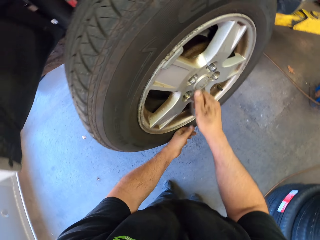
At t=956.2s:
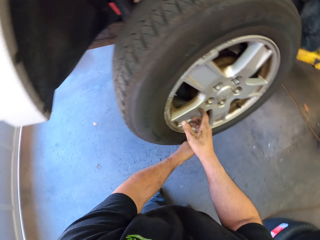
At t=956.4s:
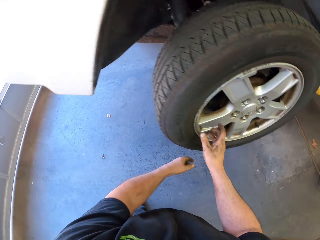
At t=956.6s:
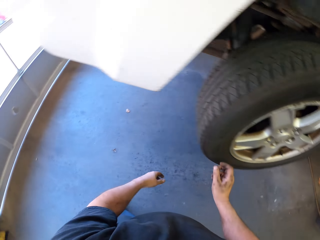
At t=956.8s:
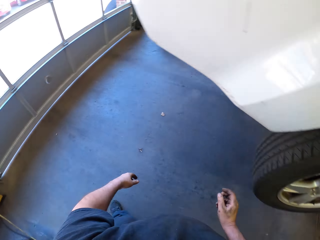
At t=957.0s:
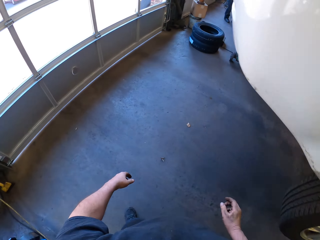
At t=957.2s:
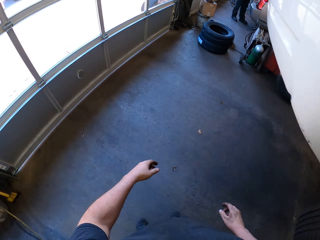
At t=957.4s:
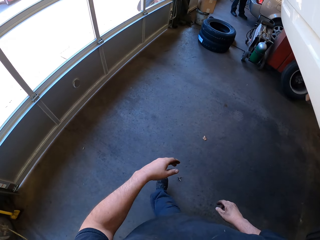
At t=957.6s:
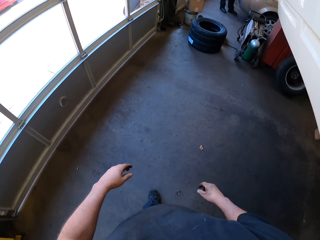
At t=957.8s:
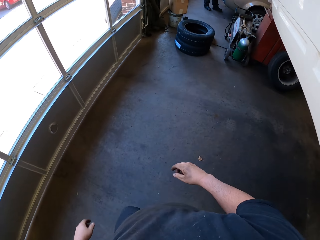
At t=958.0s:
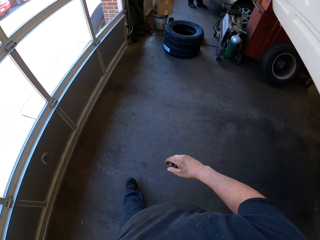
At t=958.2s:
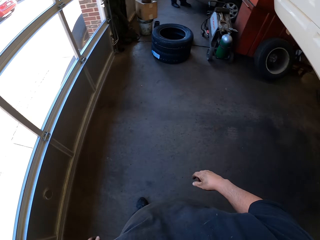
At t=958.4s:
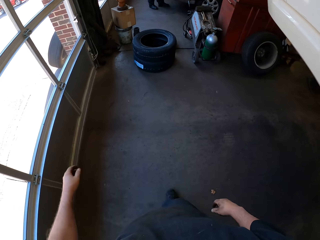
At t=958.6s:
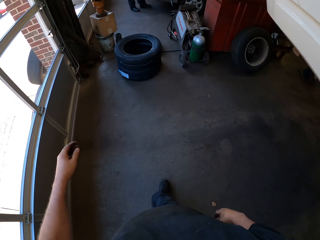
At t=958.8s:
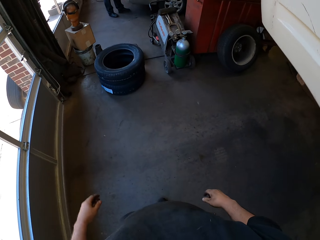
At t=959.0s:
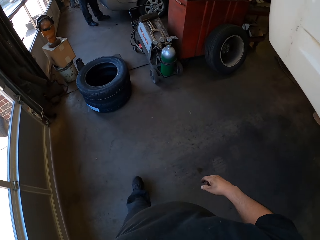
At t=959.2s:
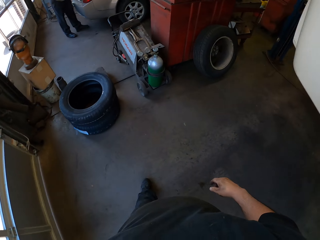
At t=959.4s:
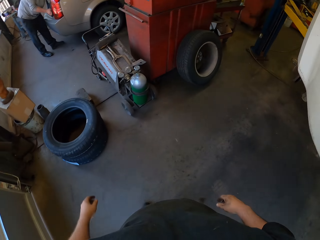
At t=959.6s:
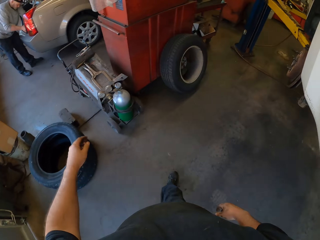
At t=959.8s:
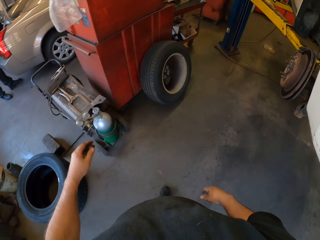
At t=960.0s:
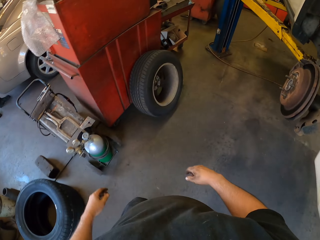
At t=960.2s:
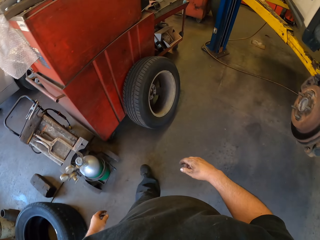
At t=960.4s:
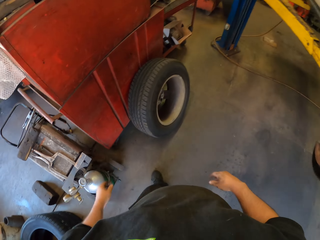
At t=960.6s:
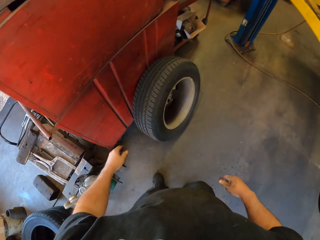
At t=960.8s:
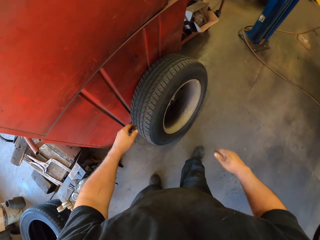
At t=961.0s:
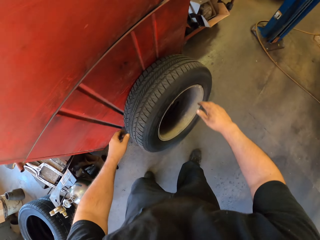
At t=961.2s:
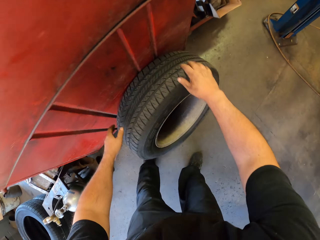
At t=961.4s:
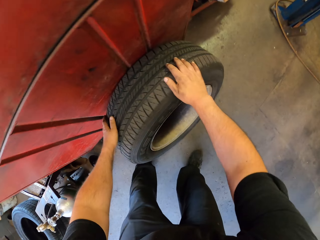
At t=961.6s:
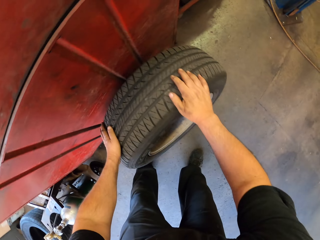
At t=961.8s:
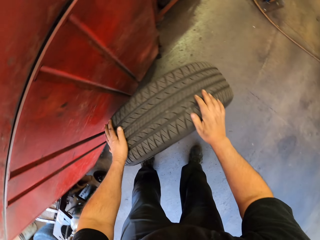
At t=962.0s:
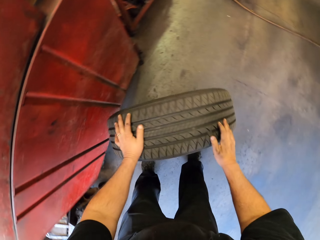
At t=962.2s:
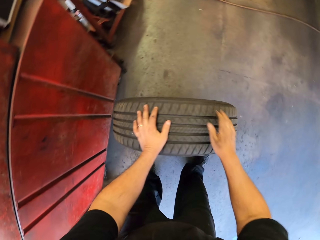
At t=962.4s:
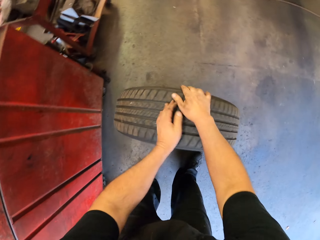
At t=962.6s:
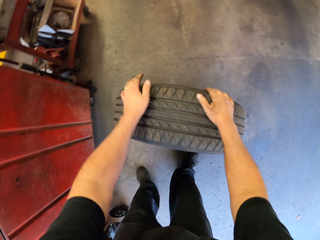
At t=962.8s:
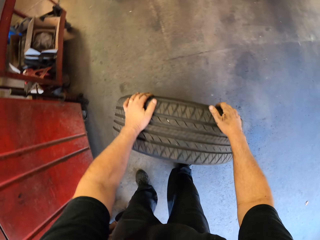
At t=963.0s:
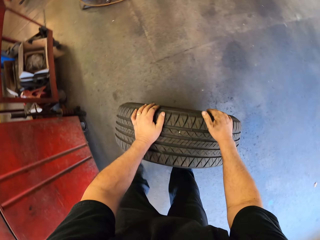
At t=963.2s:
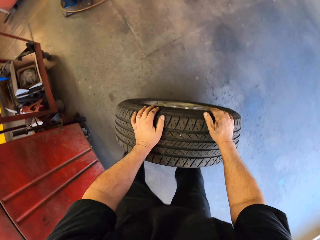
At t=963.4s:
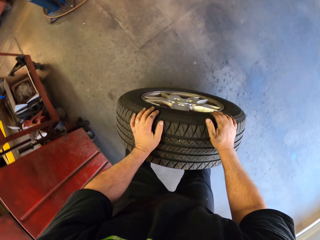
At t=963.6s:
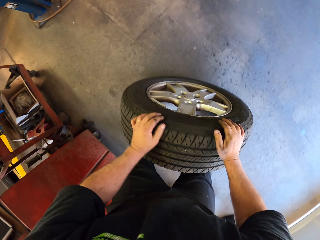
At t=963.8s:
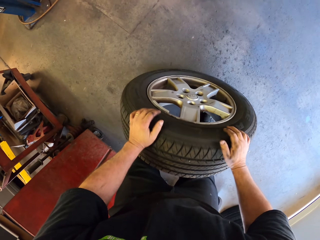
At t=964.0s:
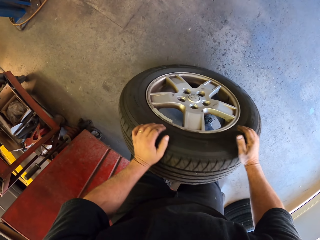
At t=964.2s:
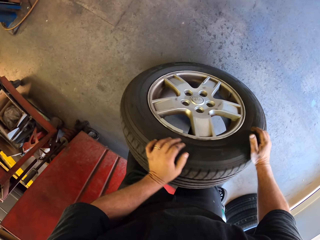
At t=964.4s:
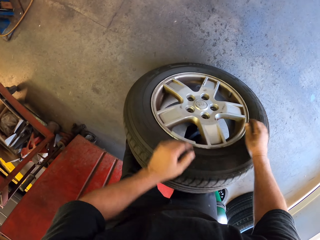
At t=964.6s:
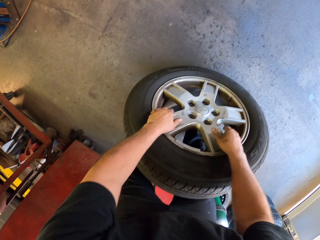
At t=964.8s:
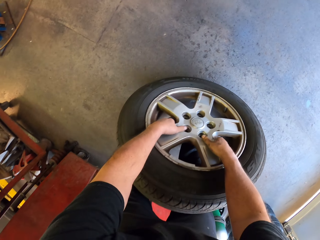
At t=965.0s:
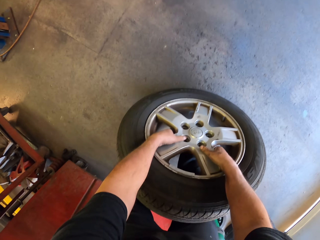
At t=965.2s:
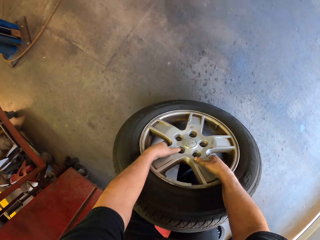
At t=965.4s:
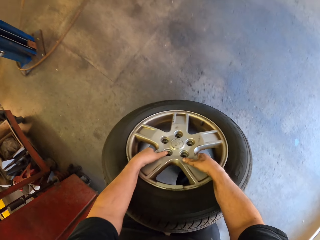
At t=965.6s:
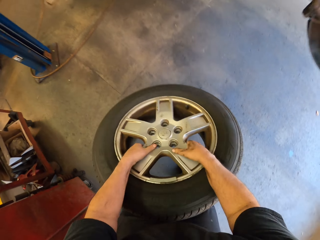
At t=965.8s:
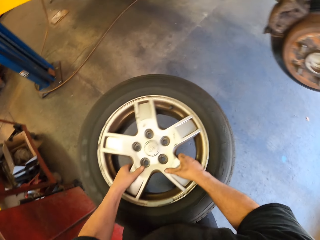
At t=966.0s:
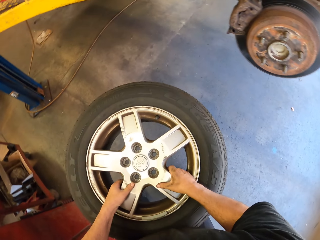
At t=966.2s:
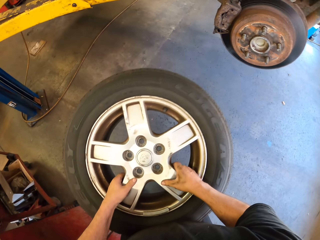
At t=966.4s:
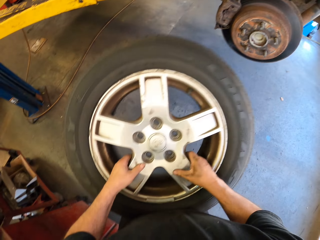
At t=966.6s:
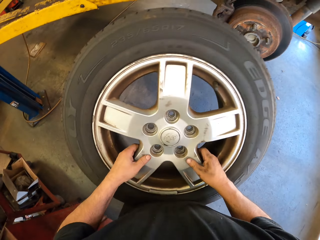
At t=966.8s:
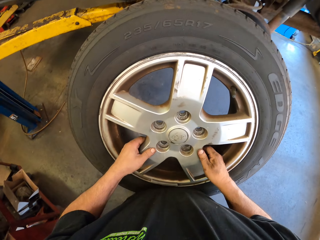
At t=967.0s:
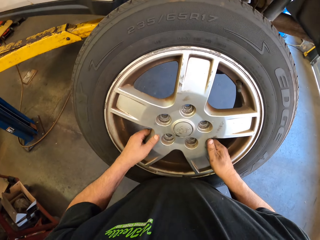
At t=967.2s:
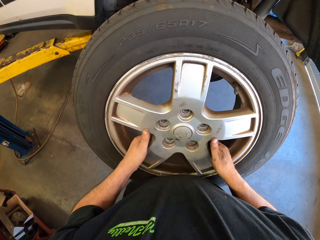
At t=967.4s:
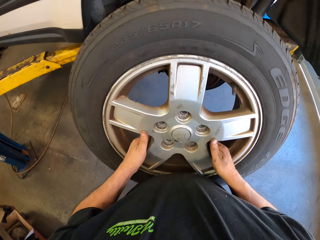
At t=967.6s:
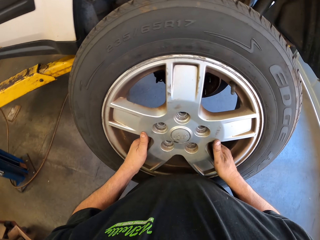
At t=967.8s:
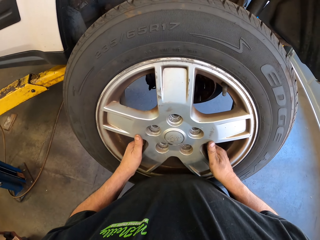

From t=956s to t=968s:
The camera wearer moves around the room. They walk right. They pull a tire, move the tire, and pick up the tire.

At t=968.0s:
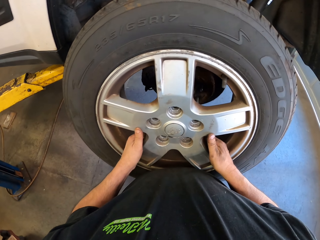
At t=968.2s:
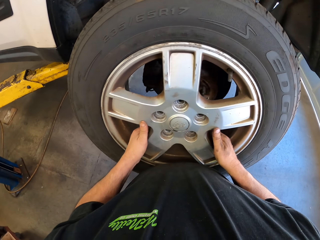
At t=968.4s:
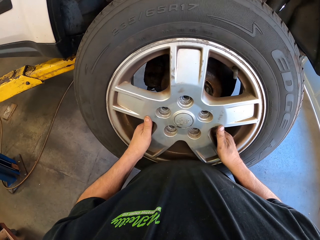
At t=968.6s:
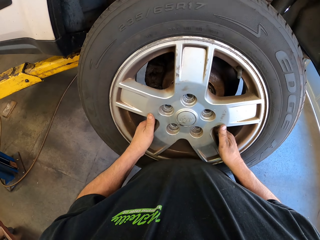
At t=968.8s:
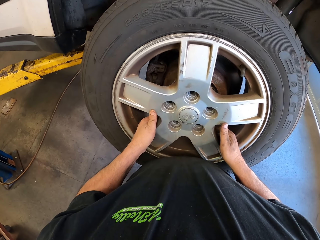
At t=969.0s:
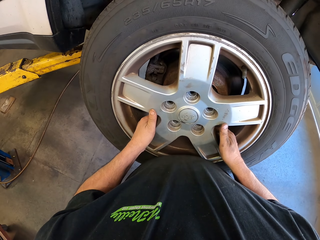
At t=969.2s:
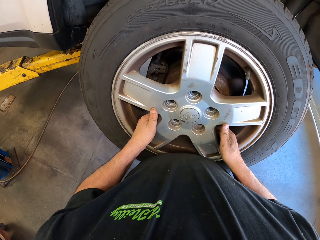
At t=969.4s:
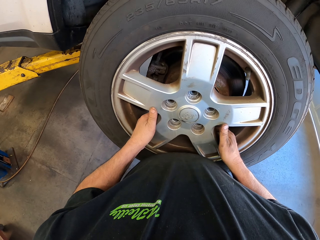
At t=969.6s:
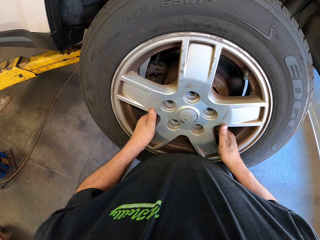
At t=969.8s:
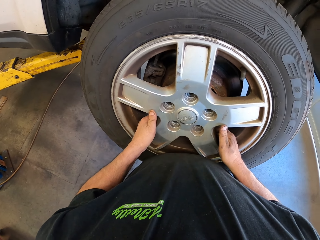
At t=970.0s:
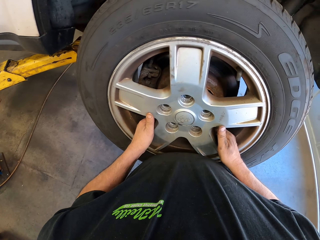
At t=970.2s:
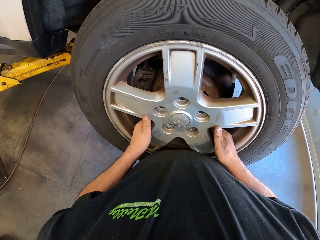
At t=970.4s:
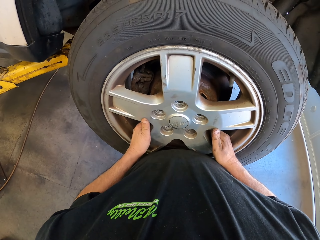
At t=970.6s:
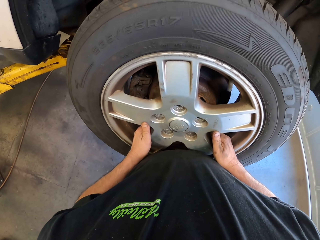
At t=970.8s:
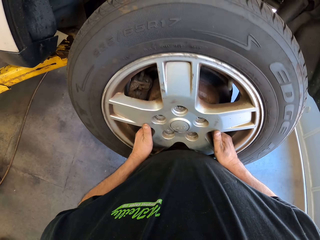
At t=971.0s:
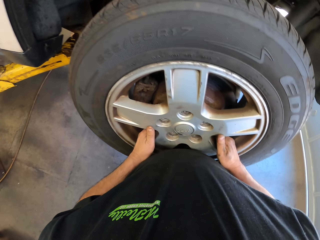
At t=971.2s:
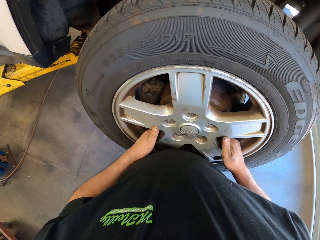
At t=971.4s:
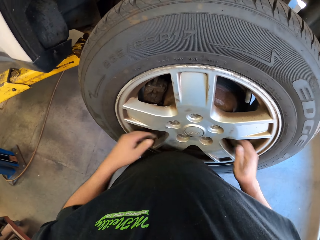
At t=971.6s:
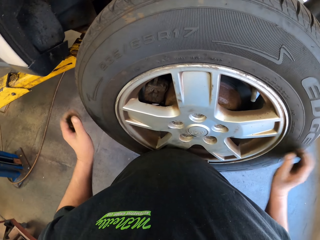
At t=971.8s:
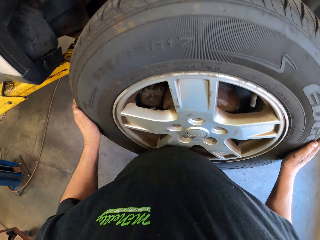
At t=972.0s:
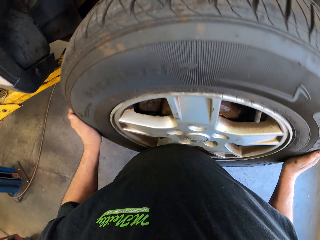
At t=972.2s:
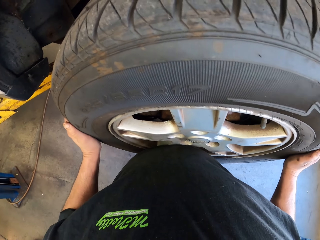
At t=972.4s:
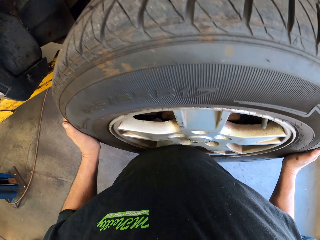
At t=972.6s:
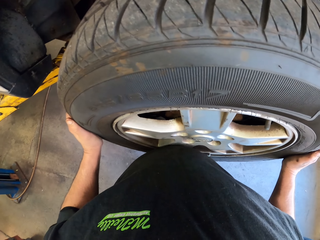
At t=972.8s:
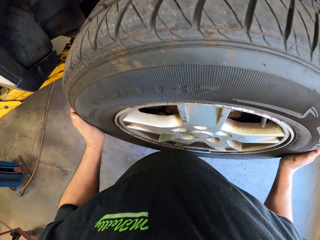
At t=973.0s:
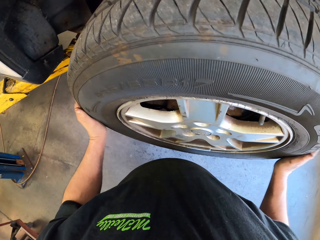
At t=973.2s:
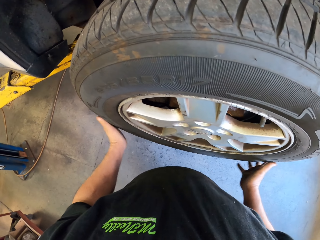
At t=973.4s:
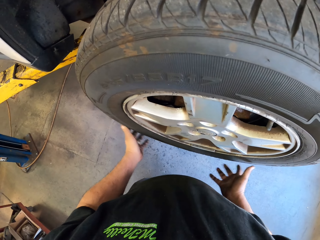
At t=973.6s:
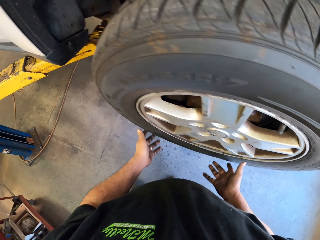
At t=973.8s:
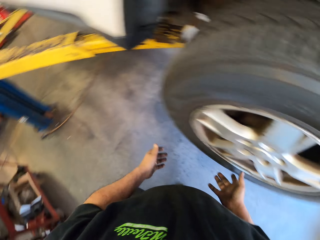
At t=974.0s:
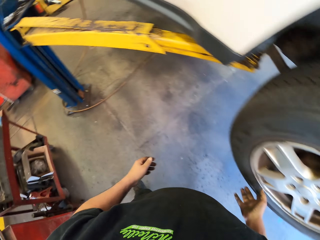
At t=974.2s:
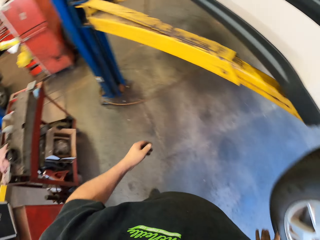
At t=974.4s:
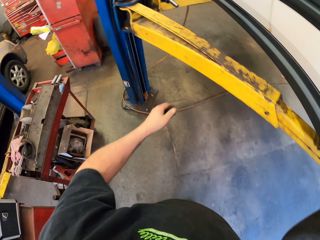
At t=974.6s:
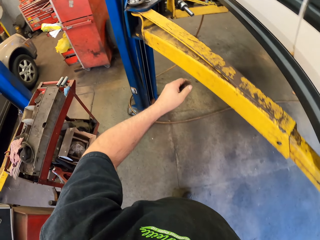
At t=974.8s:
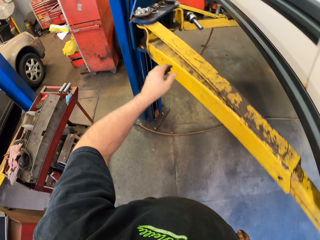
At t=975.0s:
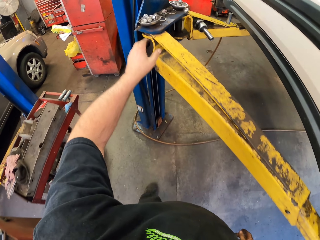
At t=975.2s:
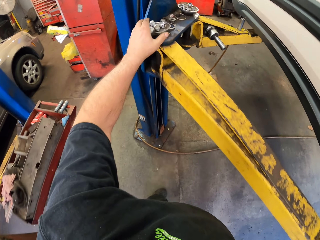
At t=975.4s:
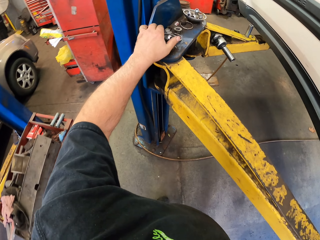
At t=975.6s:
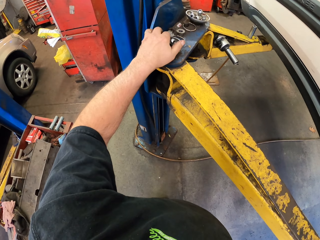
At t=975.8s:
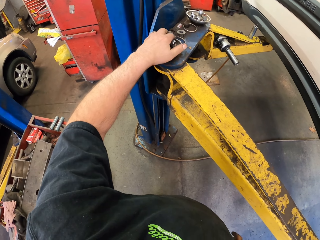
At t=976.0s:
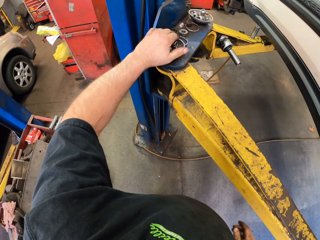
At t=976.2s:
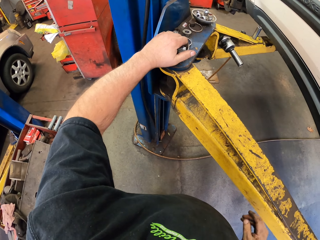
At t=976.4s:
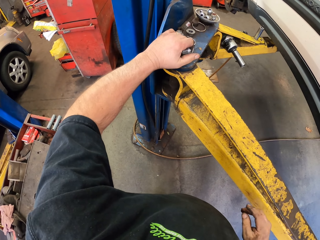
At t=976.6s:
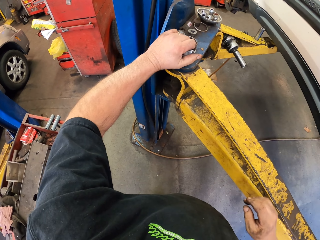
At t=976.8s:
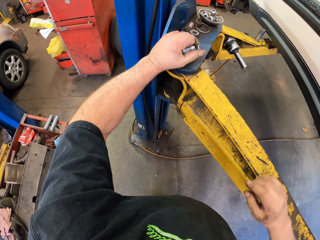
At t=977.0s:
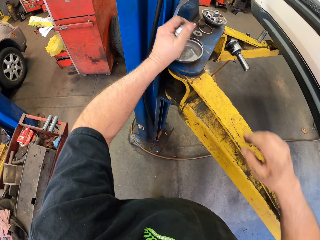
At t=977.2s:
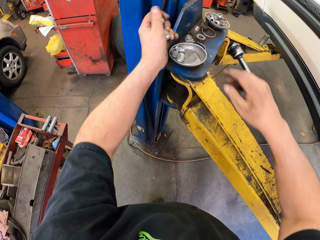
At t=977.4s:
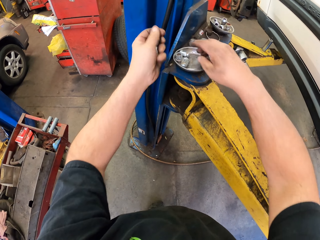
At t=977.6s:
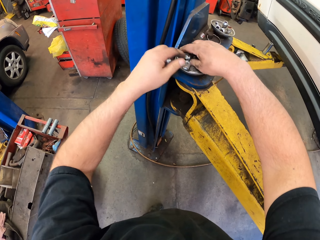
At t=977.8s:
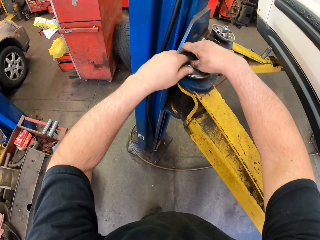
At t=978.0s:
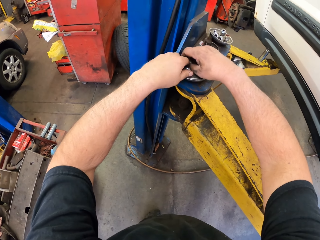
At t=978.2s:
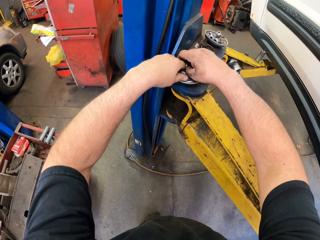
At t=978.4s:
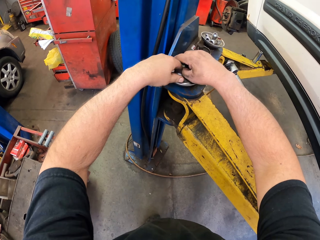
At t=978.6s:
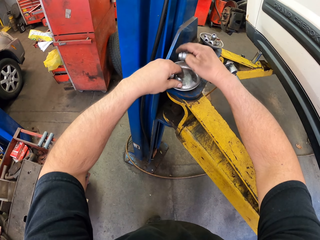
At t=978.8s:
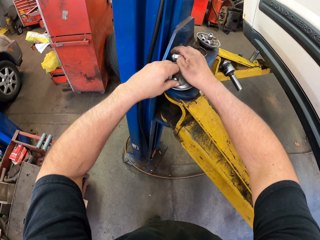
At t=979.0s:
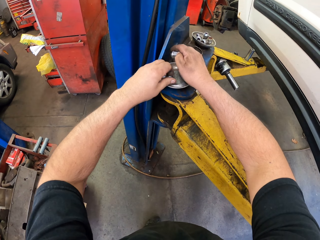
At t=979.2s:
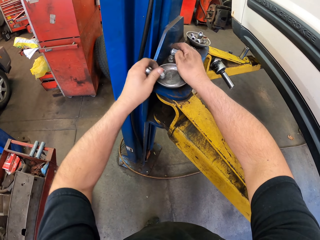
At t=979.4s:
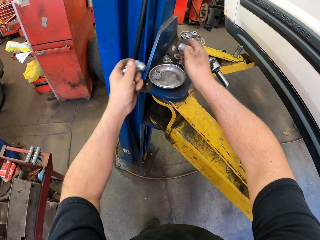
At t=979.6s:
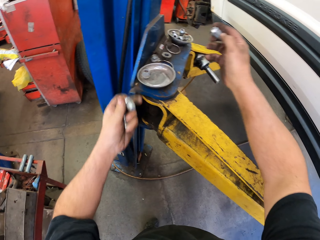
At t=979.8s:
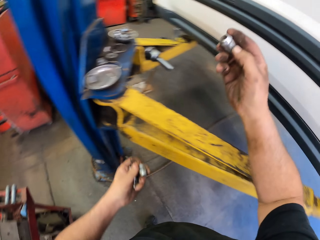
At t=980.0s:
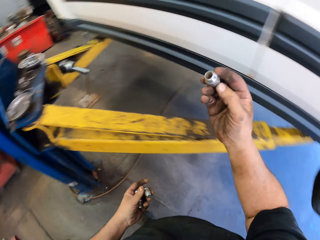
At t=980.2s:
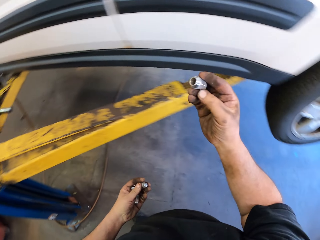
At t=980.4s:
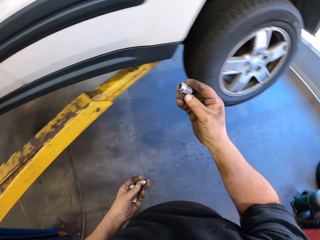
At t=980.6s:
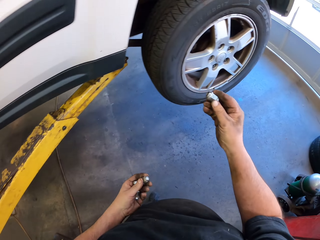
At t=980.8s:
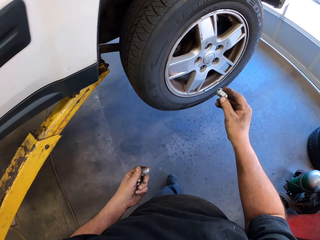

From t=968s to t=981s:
The camera wearer puts the tire on the wheel area. He fixes the tire on the wheel area. He aligns the tire with his hands. He picks up the wheel lug nuts or bolt with his left hand. He picks the bolt with both hands.
